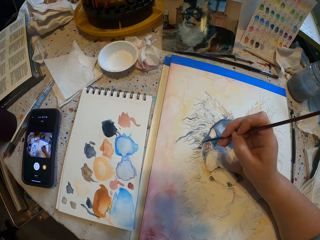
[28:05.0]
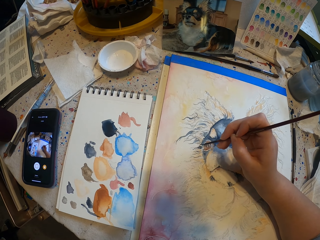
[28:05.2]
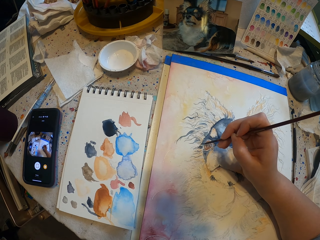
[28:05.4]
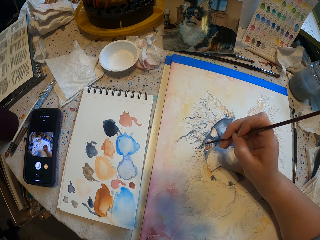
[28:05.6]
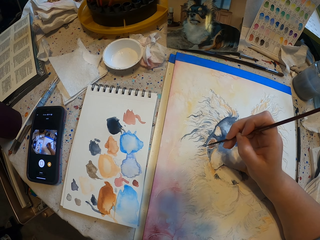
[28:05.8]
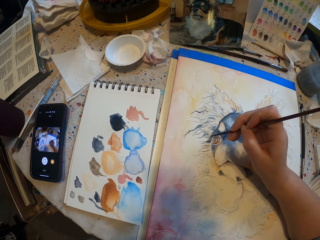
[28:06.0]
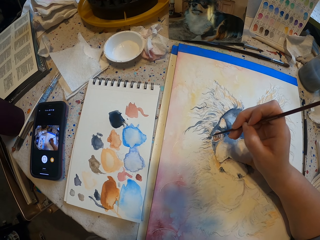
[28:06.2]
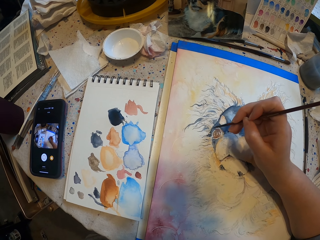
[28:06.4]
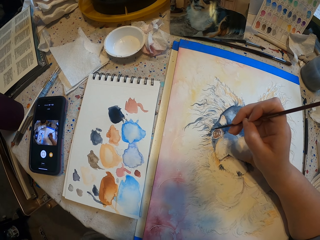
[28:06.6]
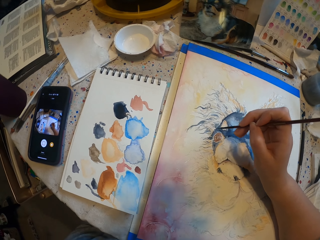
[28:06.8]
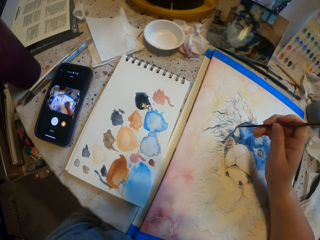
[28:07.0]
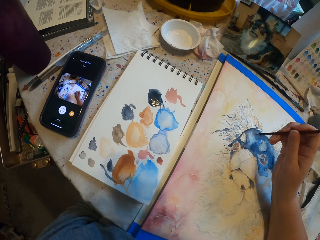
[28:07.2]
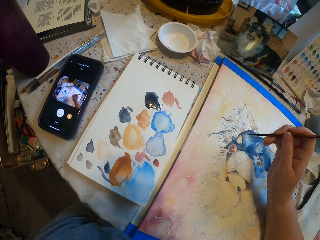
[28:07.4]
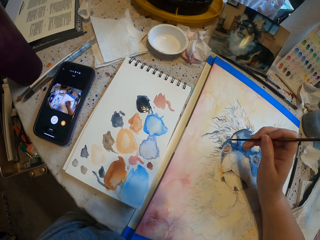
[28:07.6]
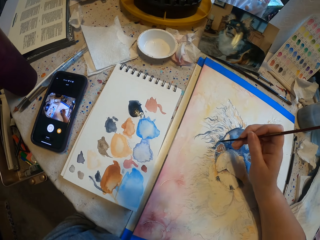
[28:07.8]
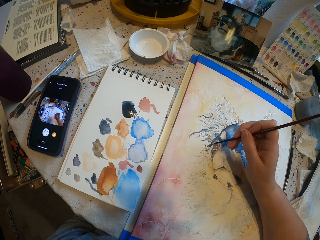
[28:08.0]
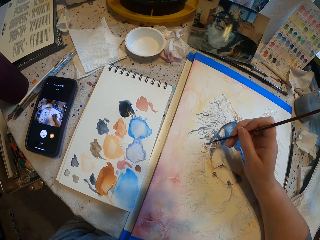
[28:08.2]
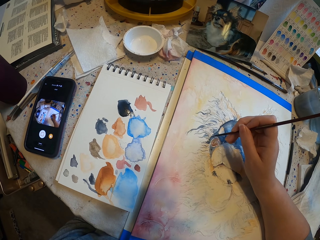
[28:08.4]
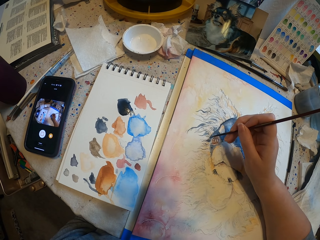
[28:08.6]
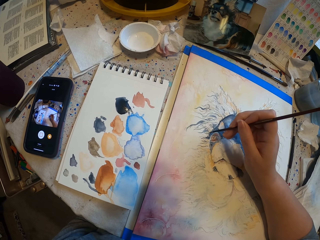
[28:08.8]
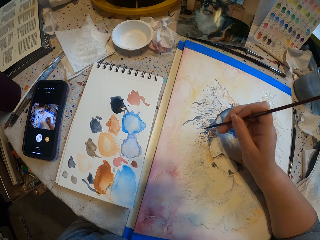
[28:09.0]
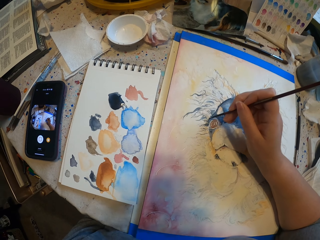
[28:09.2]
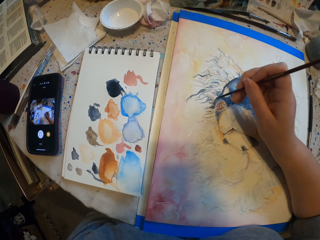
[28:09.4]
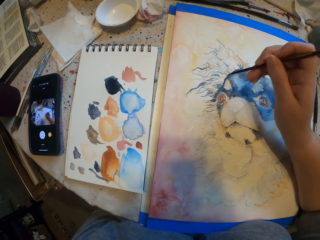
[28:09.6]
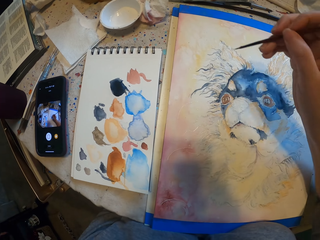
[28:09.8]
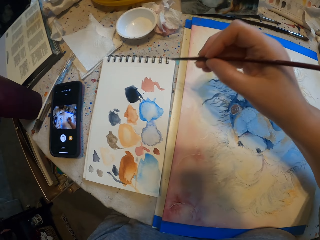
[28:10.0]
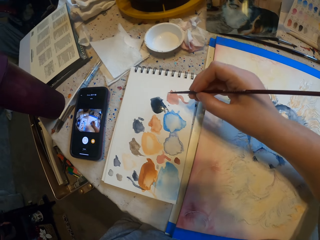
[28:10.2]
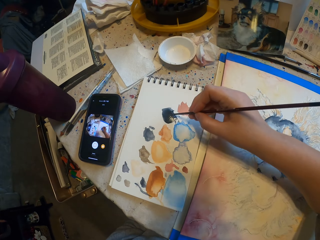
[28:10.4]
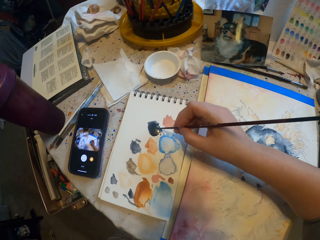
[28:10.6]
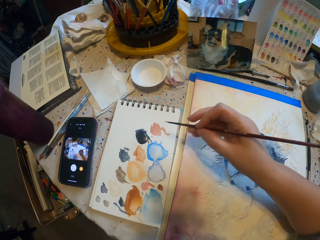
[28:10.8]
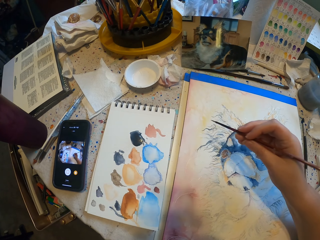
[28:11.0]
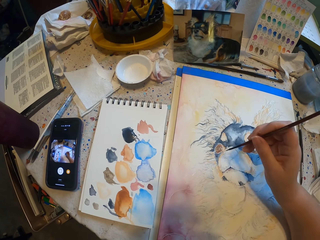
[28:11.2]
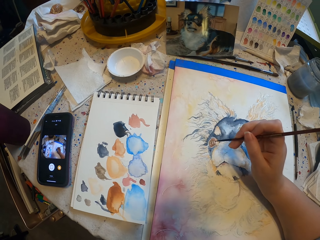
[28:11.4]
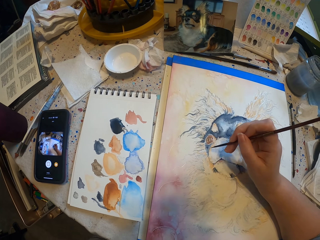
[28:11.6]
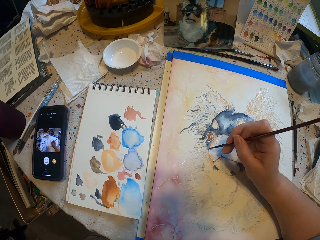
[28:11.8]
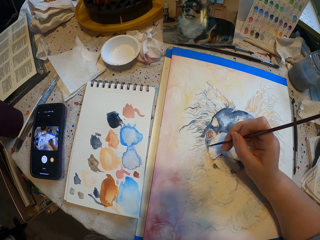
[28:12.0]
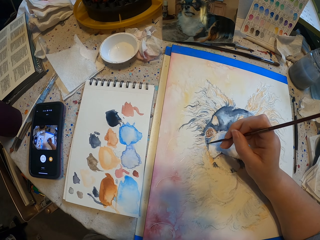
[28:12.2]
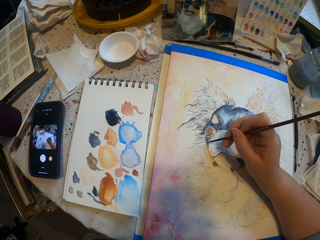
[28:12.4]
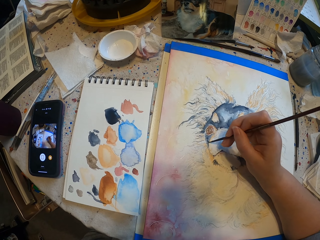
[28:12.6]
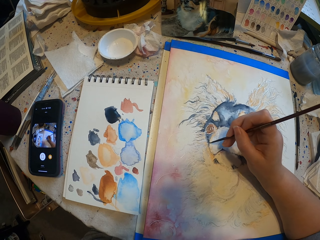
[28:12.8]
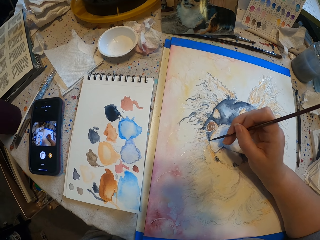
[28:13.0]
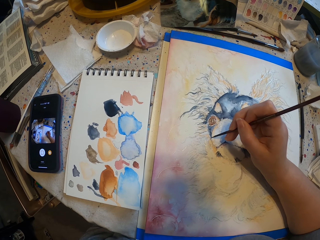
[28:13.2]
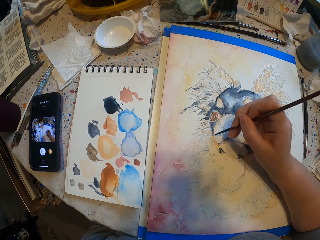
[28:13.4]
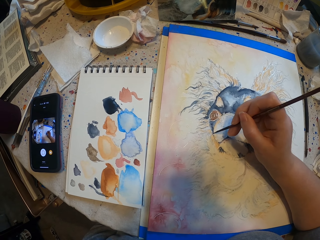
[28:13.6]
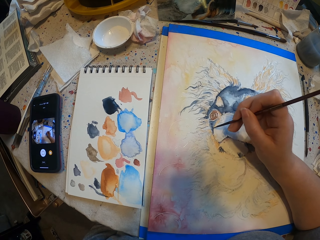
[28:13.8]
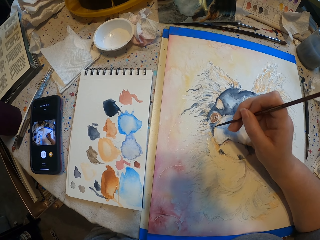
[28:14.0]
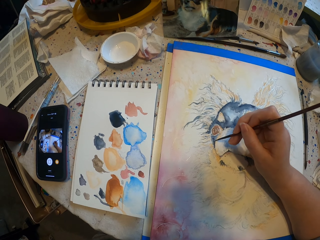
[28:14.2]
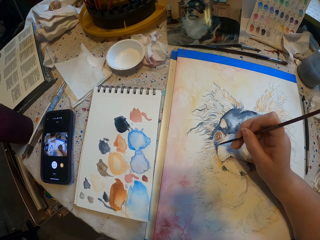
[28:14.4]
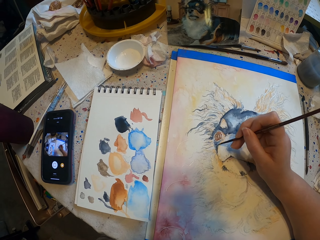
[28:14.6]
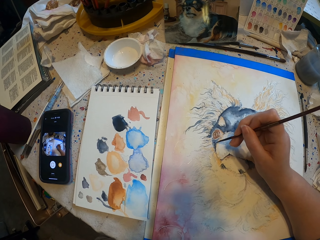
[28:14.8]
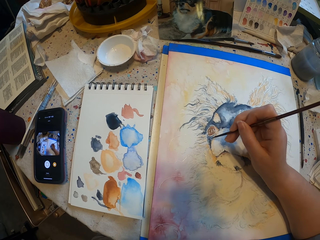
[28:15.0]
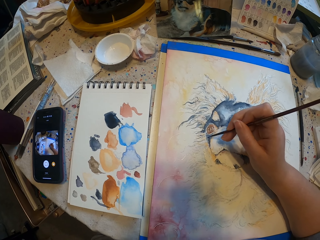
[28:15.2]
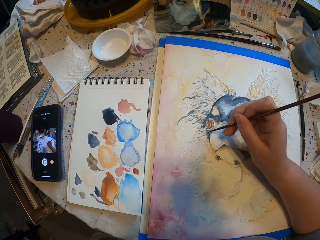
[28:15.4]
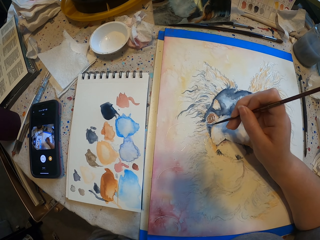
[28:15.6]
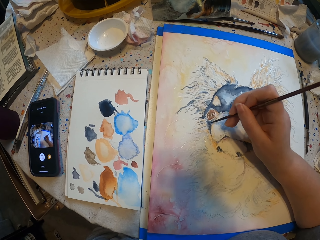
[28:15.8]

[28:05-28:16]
The camera wearer paints a drawing with a paint brush. They take paint from a paper. They paint the drawing with the paint brush.

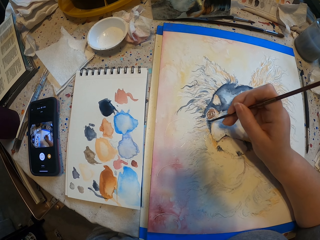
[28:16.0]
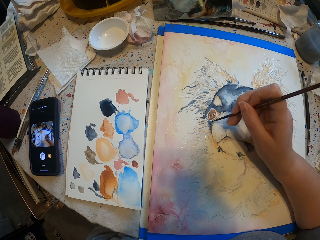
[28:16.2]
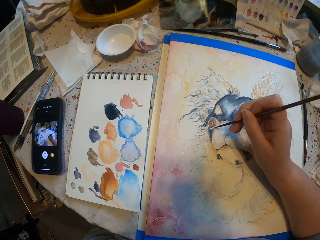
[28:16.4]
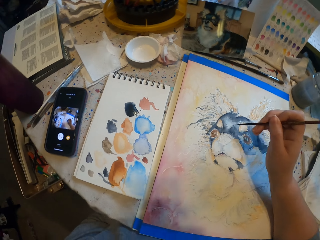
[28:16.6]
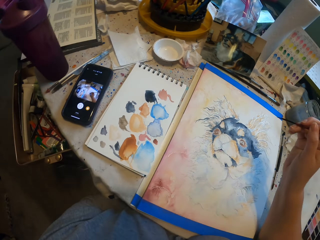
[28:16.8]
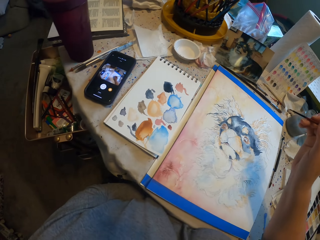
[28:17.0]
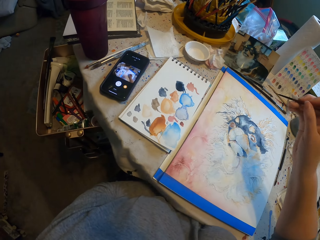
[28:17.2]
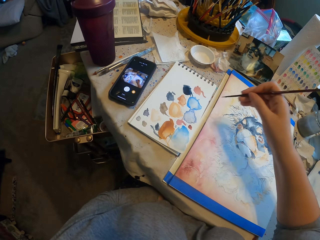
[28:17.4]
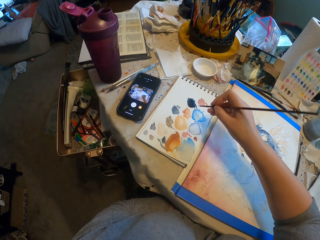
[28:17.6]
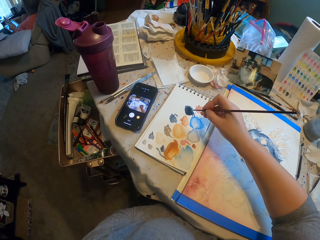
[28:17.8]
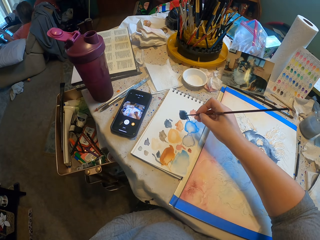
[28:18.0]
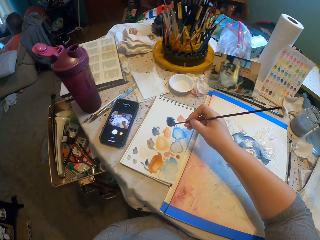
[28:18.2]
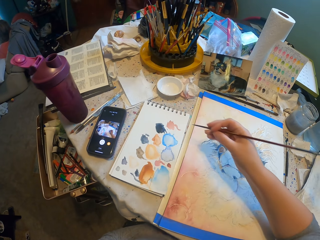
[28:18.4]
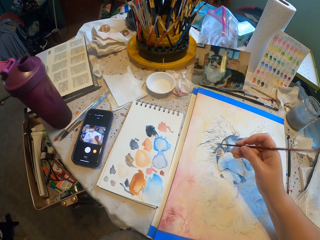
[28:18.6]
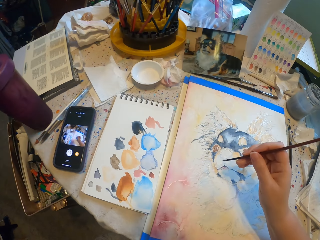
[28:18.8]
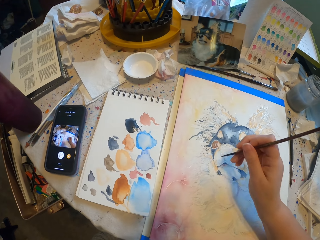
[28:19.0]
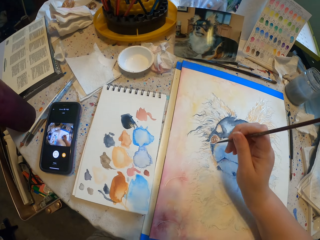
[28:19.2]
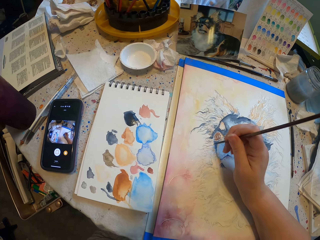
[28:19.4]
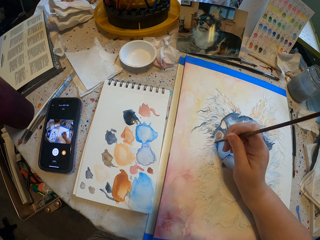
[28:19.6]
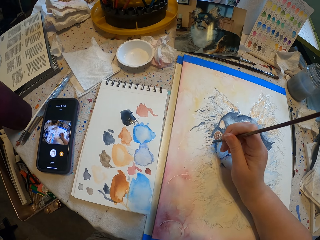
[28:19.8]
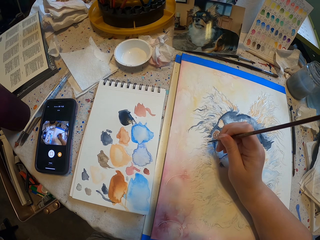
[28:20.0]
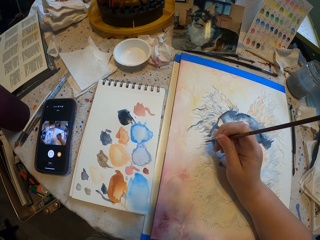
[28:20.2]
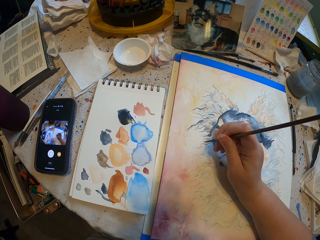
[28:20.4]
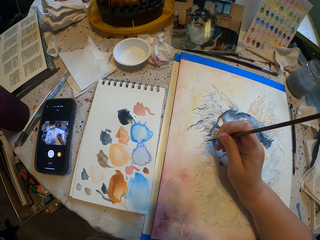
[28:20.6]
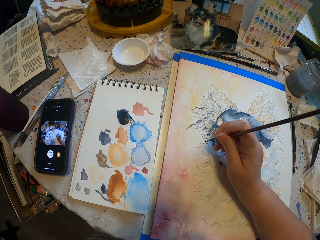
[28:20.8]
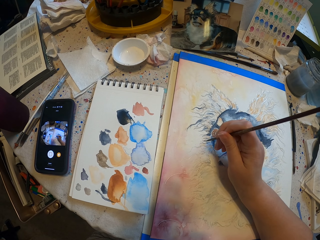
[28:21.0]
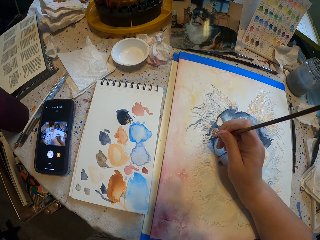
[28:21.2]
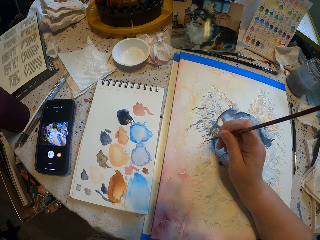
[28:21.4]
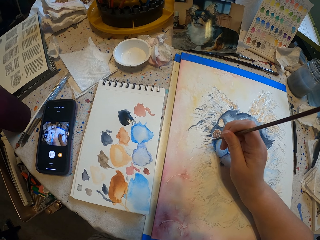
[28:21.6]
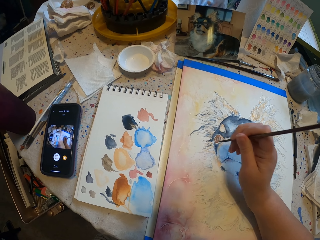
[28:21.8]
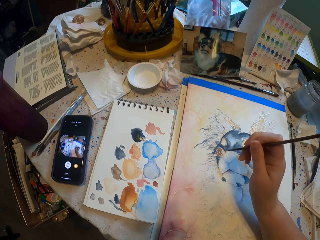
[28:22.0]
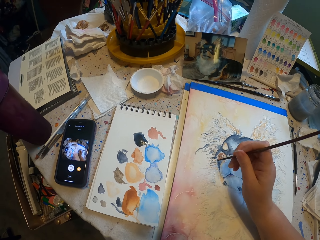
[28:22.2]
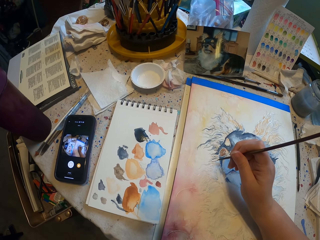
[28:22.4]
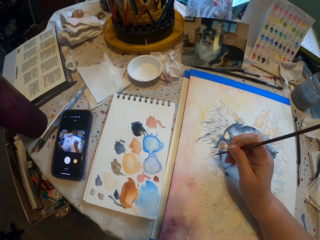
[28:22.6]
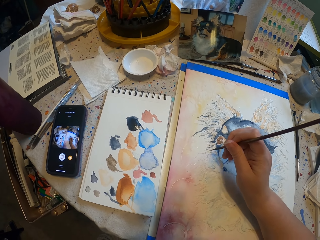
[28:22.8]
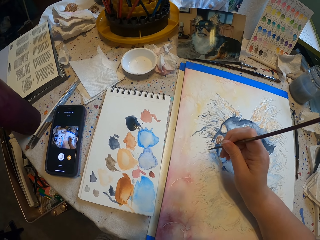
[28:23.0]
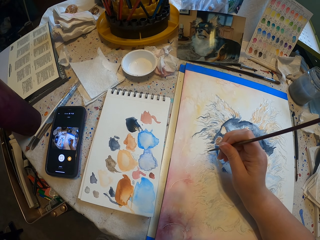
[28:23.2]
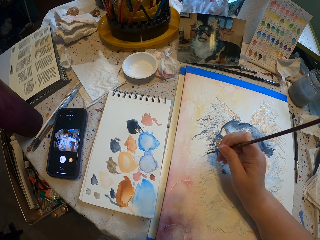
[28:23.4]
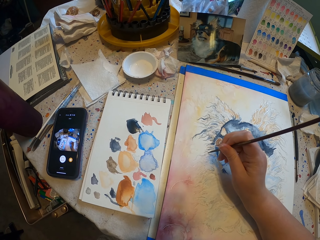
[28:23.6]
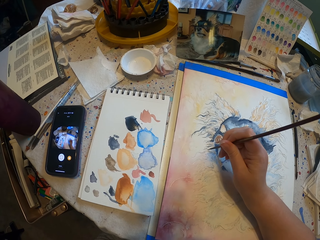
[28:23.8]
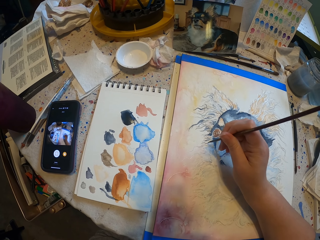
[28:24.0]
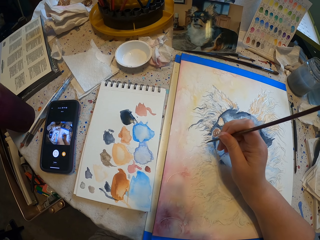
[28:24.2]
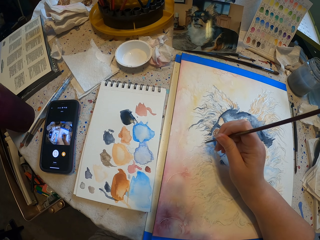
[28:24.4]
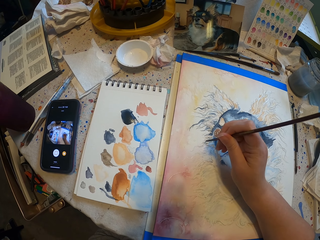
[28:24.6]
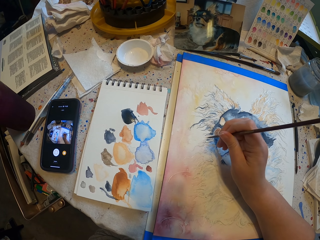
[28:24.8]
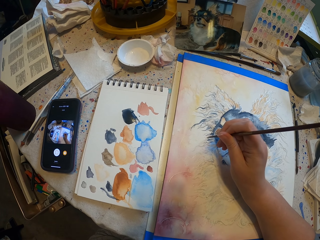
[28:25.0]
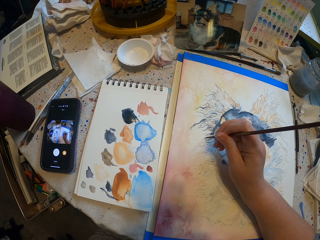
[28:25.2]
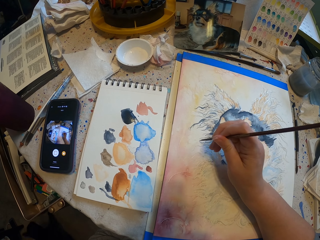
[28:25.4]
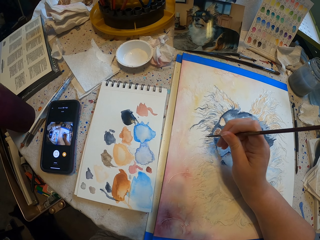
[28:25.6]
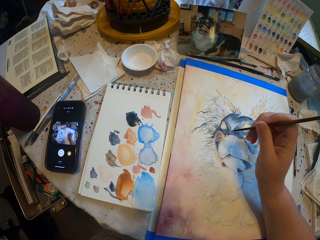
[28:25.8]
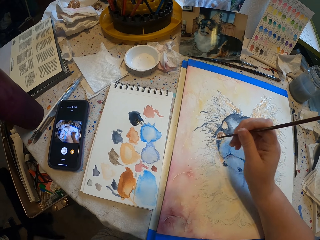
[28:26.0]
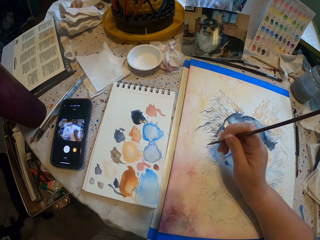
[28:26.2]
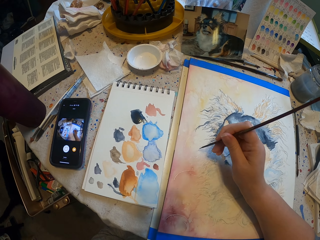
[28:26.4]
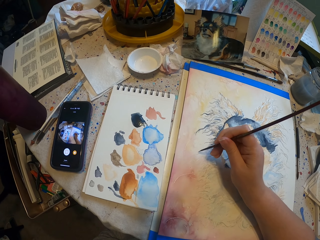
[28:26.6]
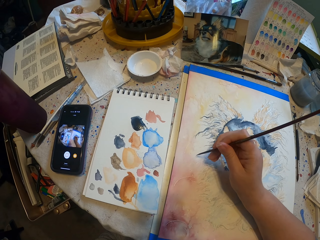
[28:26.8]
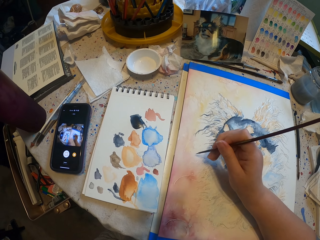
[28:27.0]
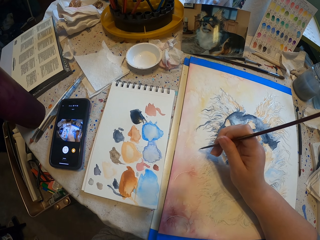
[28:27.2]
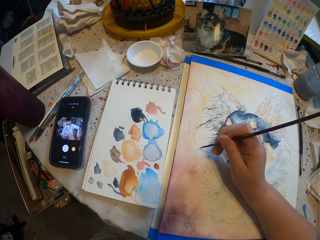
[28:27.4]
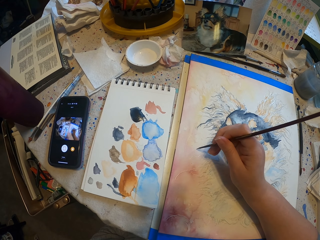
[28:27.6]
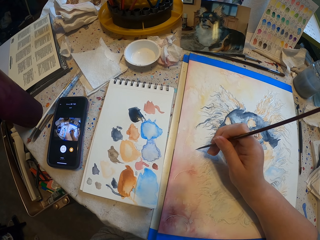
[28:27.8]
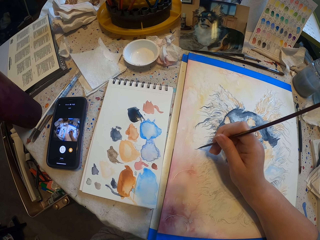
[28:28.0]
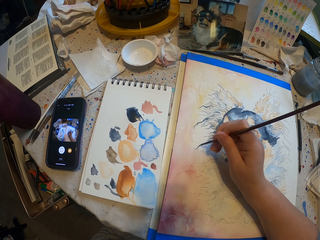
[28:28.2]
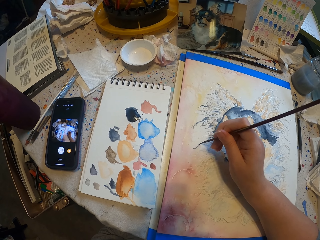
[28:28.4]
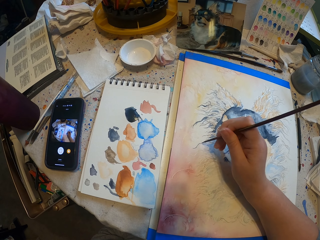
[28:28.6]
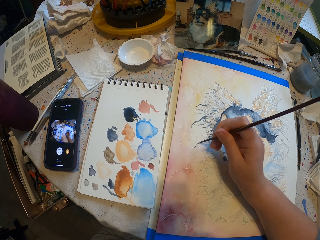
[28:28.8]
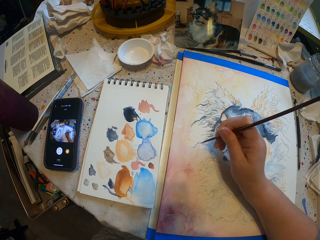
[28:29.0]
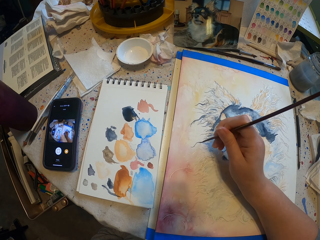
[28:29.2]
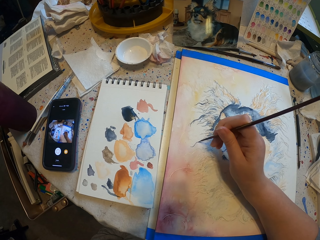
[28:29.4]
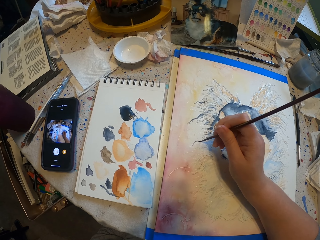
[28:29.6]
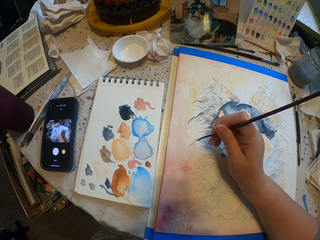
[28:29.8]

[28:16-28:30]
The camera wearer takes paint from a paper. They paint the drawing with a paint brush.
